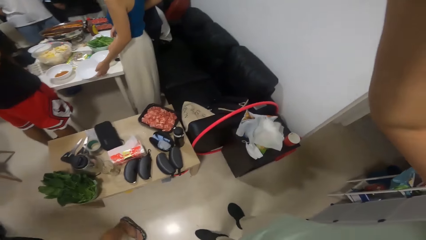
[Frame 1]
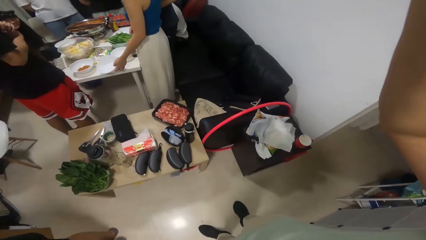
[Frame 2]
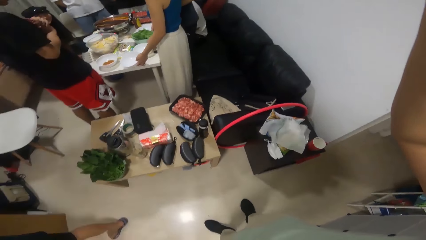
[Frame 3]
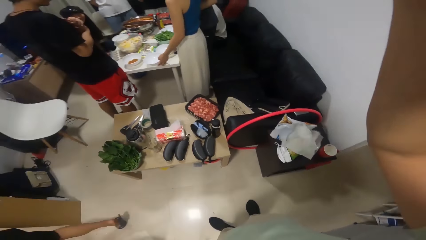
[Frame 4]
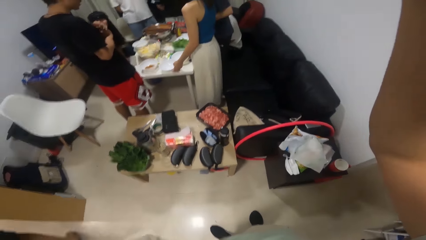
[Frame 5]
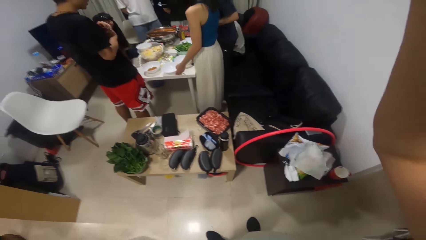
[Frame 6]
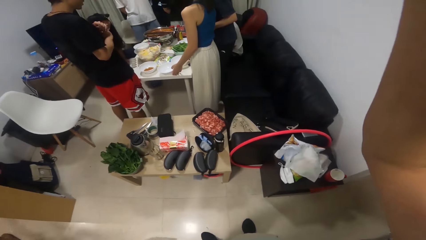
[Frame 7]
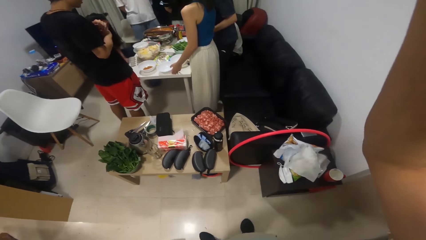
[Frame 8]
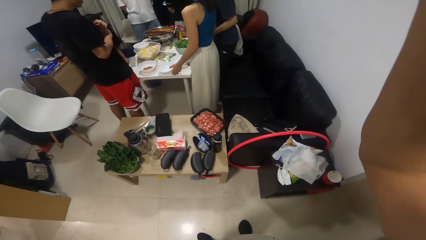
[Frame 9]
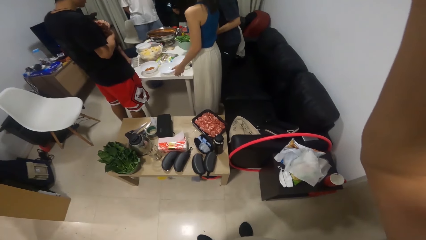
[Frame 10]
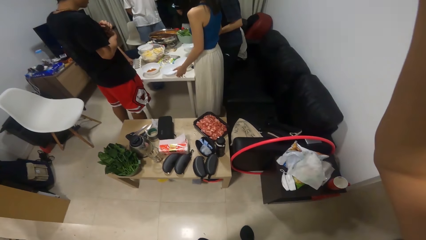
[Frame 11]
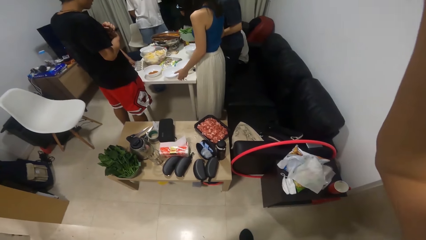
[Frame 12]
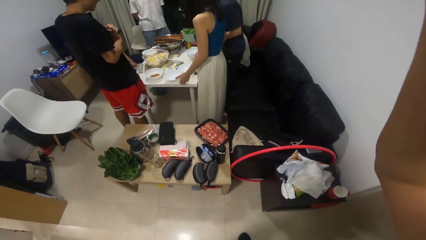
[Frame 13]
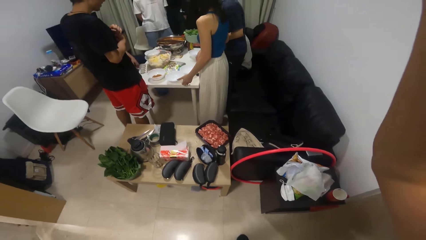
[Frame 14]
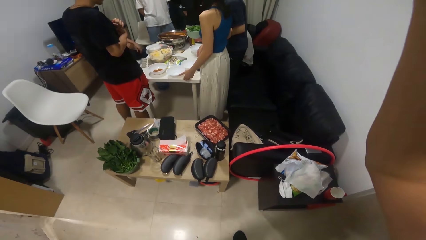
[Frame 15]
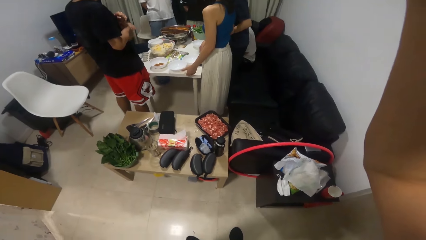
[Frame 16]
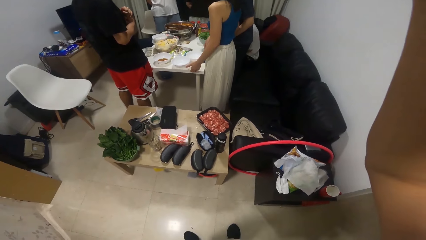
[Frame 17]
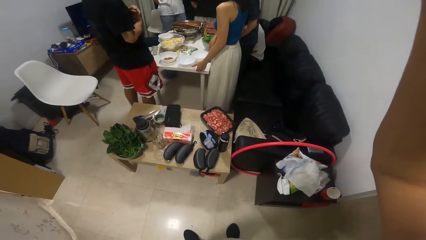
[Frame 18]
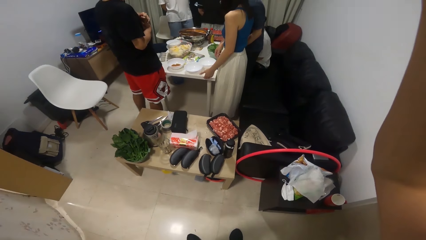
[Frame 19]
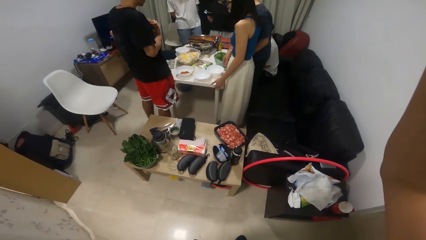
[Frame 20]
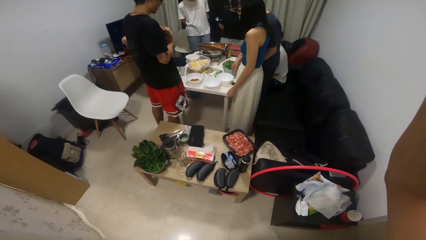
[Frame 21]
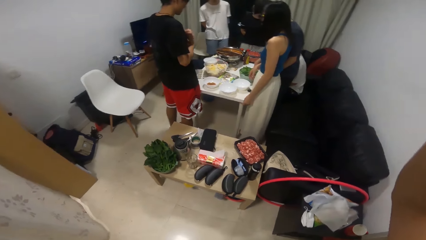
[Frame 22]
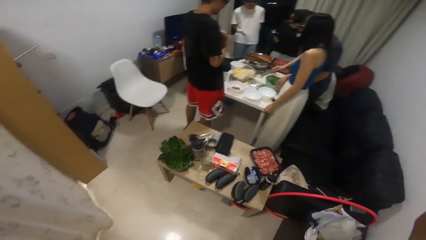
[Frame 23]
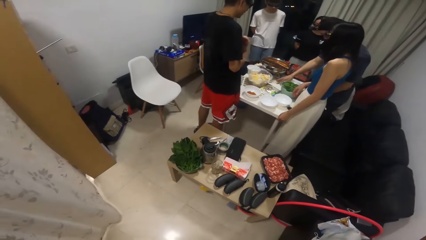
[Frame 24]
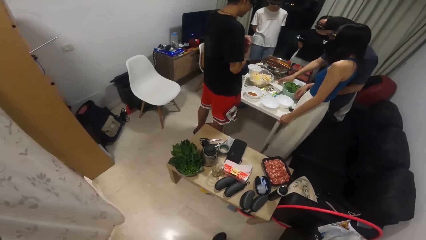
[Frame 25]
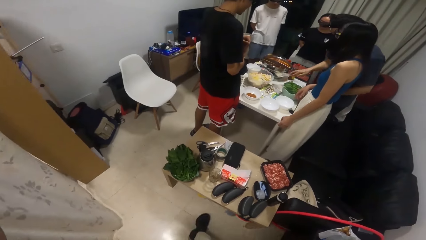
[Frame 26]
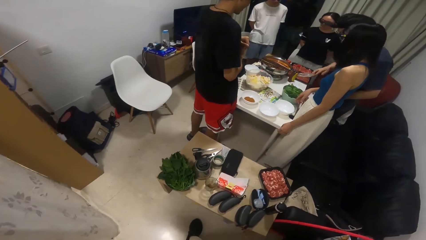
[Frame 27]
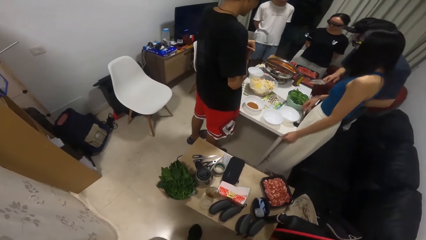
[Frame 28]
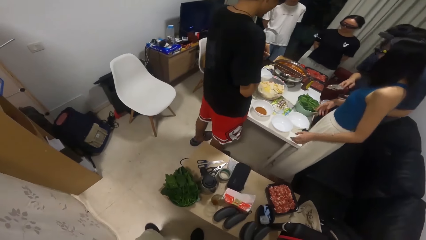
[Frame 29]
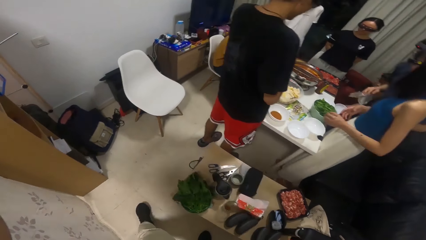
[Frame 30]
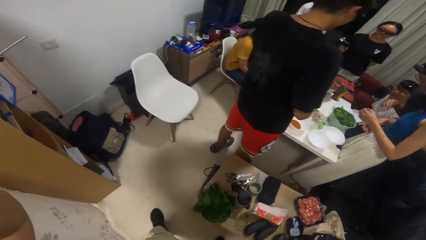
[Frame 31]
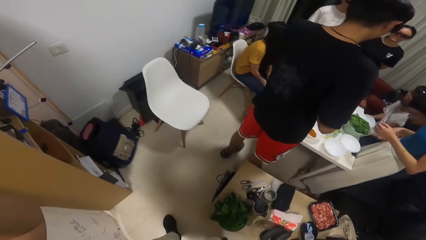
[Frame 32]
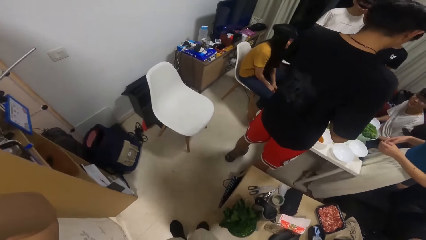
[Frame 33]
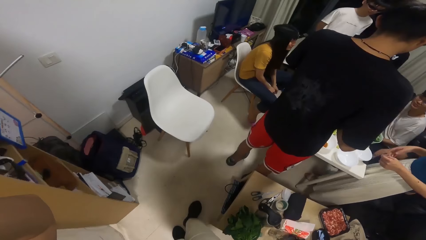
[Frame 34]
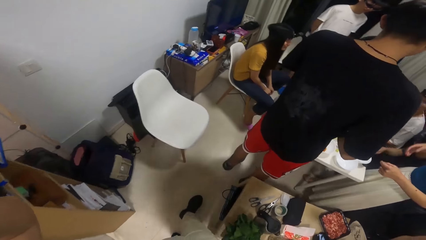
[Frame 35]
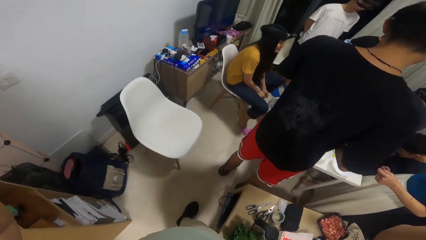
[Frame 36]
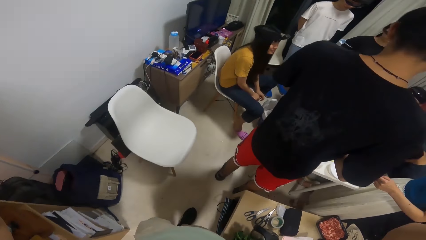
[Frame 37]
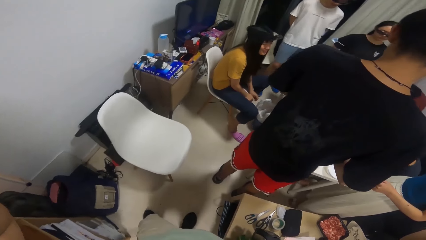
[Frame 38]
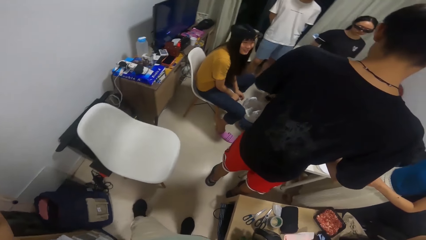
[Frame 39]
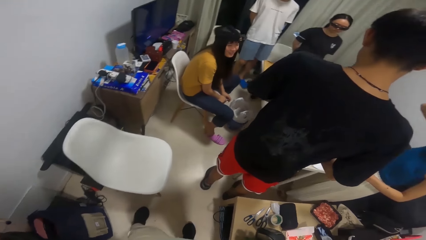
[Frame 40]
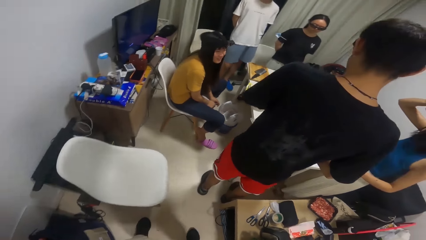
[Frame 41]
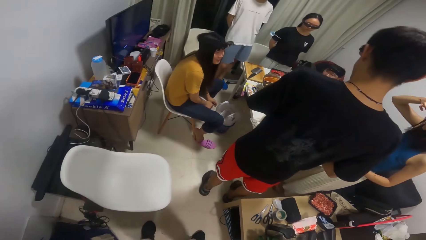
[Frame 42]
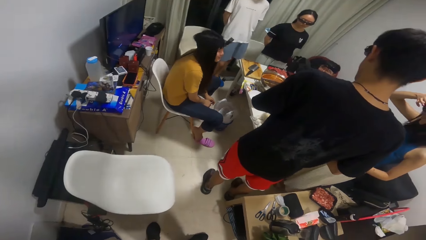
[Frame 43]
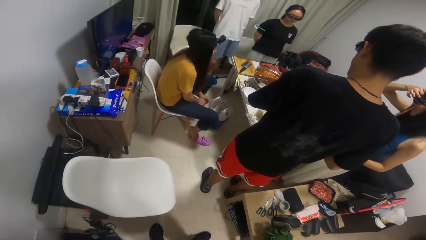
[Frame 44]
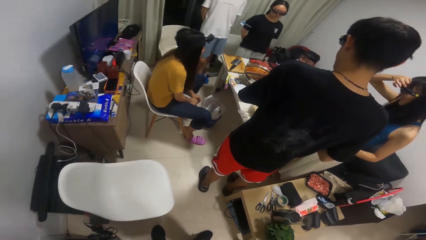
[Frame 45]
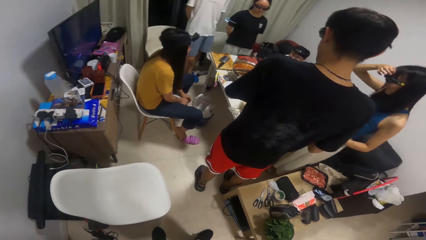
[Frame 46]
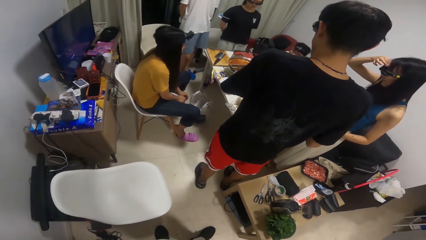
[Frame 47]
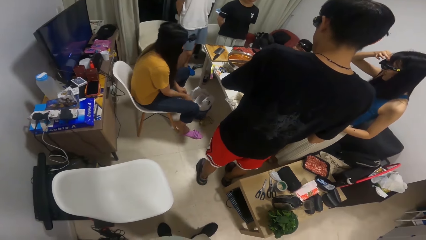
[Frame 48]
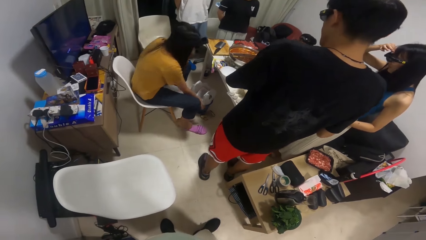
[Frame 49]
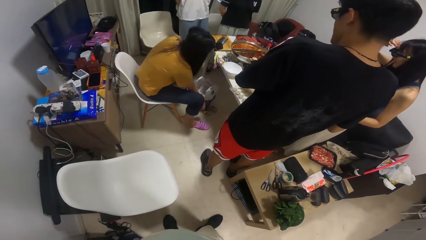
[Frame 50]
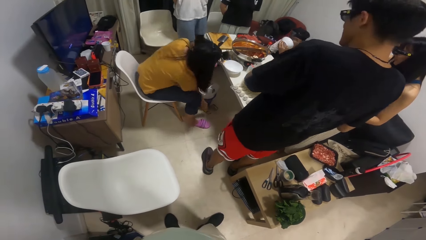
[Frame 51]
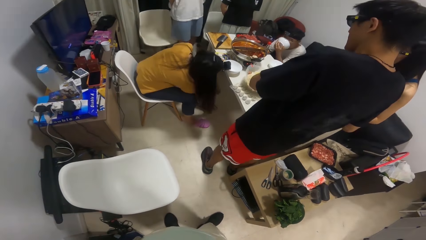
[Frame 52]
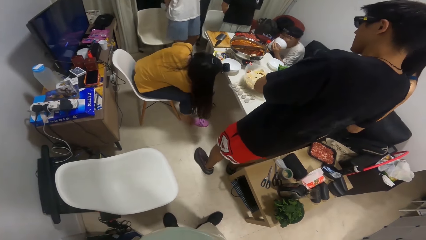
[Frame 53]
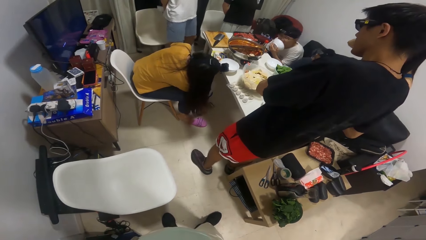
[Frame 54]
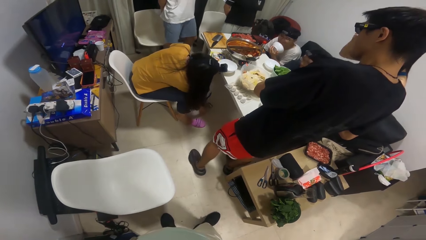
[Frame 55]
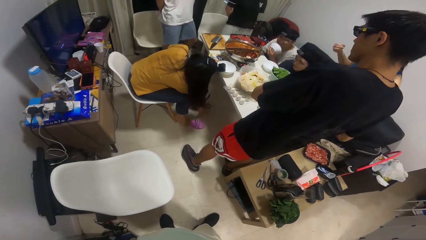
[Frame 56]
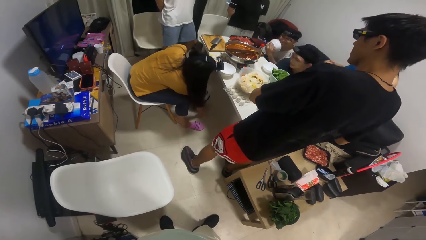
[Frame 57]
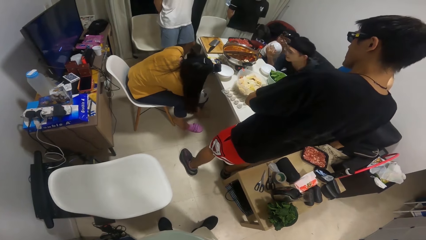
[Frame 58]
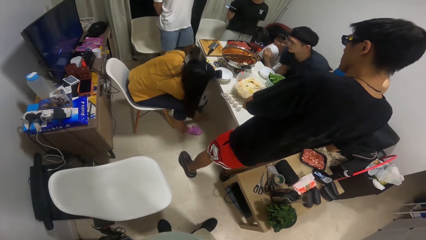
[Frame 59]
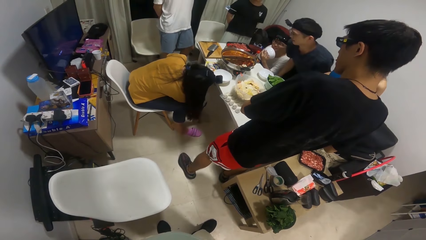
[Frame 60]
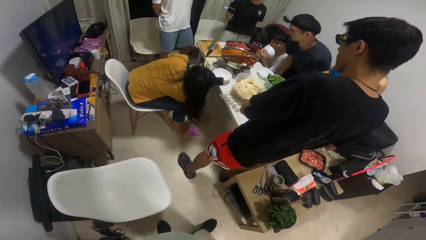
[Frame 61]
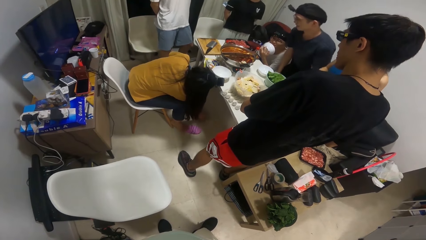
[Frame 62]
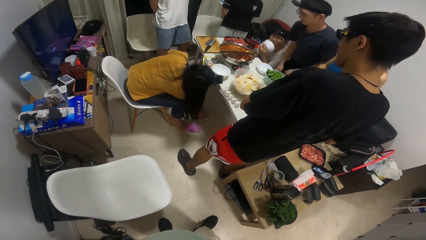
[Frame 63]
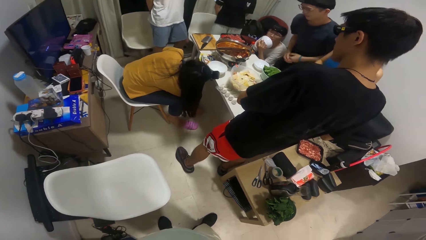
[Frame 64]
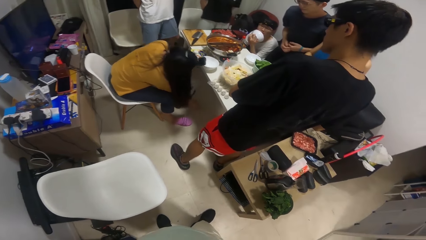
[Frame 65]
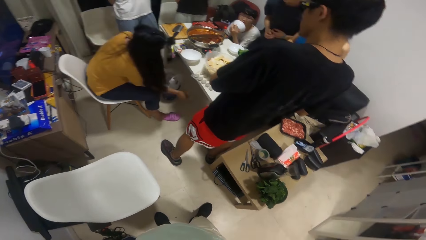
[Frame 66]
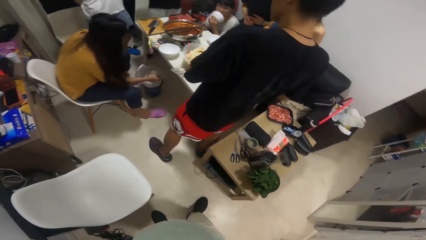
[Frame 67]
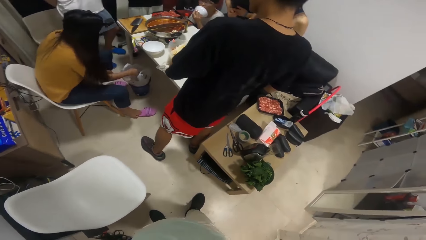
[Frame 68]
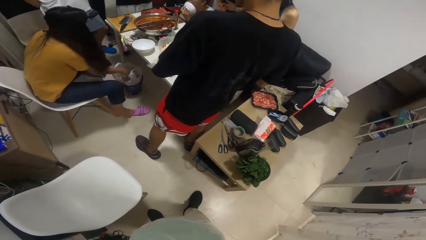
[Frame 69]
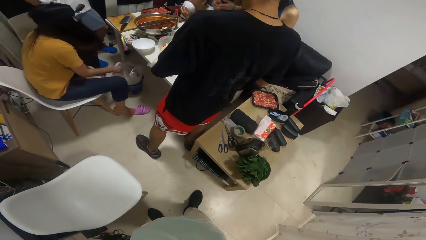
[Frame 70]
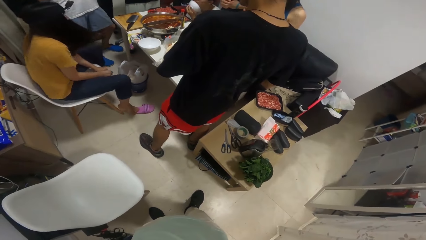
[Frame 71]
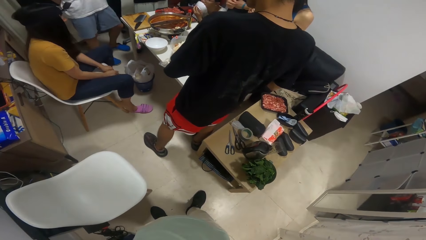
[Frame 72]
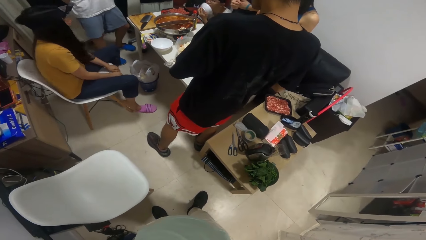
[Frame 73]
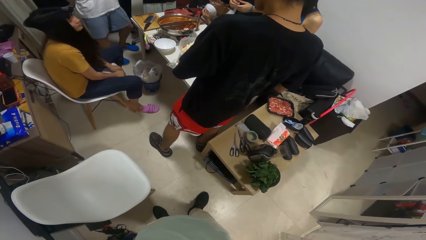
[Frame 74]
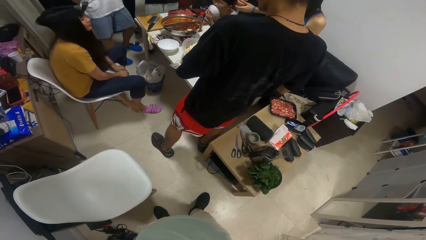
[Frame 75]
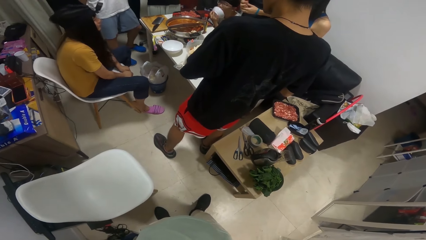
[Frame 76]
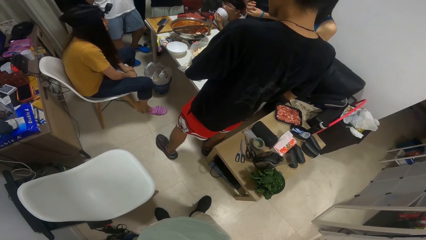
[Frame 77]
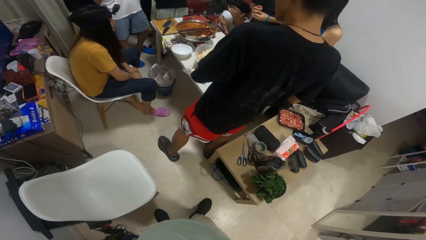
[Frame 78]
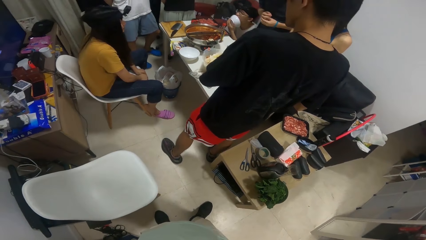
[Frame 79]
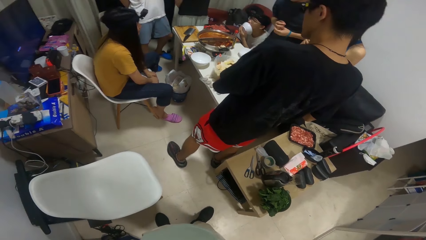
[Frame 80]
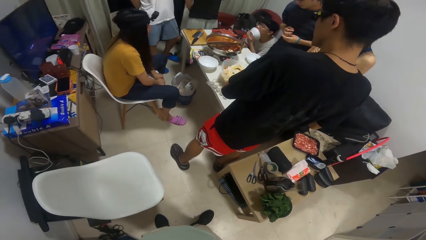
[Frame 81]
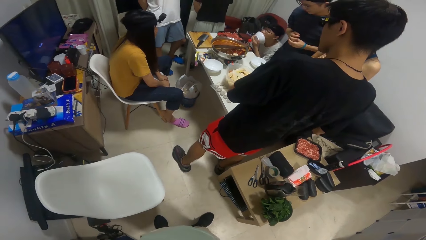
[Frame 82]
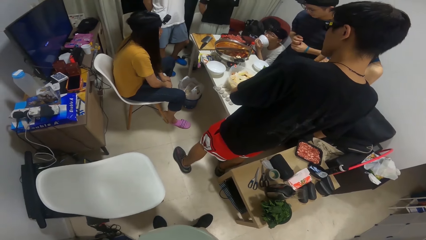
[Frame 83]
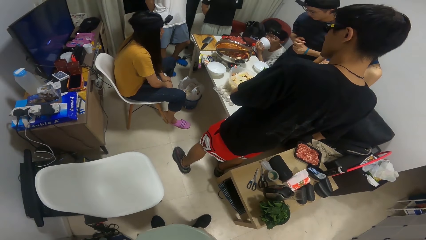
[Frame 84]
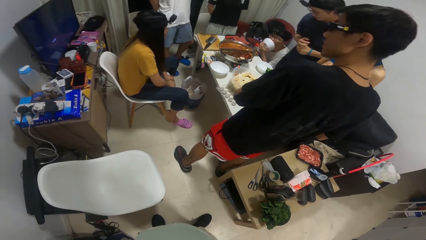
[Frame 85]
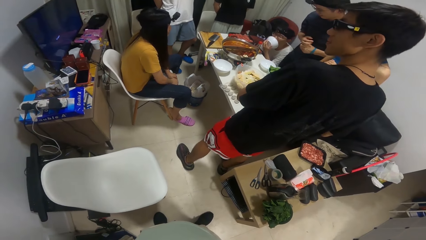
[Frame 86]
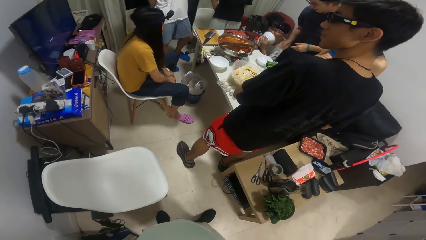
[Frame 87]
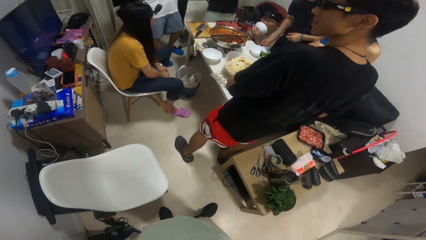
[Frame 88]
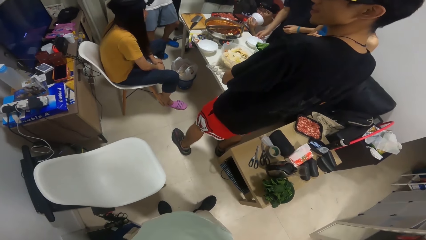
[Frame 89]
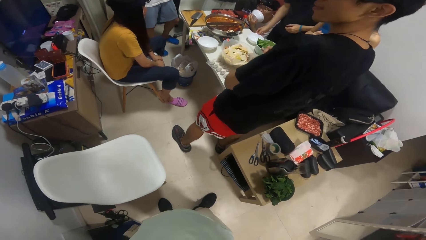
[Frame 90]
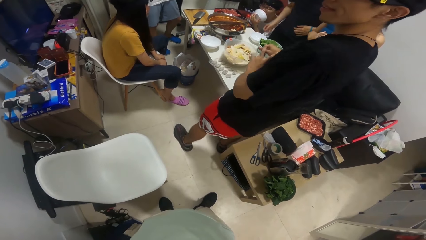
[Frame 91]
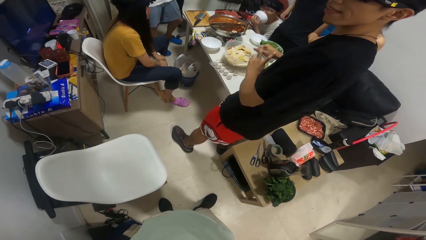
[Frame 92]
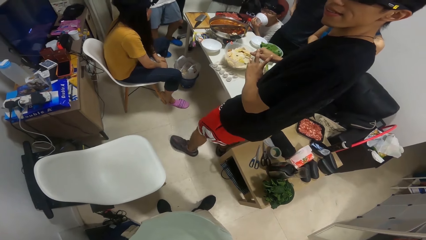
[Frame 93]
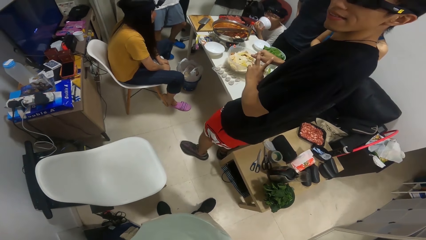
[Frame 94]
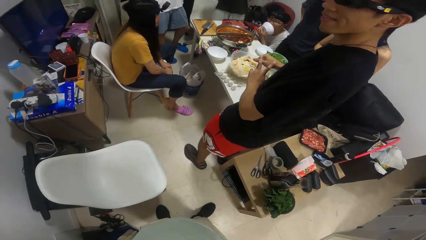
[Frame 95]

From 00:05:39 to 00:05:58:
The woman places the plates in her hands on the table. The man lifts a bowl of vegetable from the table. He places the bowl of vegetable on the table. He takes the packet of carrot from the table. The camera wearer looks around. They walk into the room. They look around.
